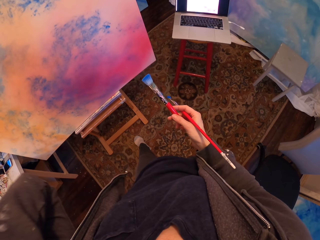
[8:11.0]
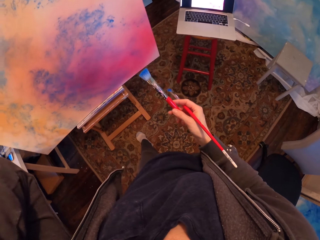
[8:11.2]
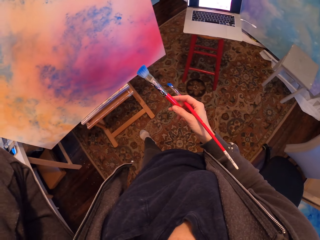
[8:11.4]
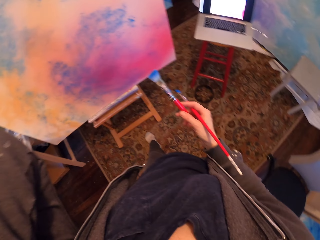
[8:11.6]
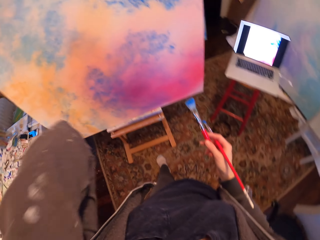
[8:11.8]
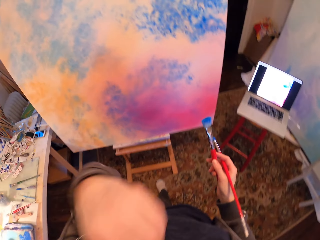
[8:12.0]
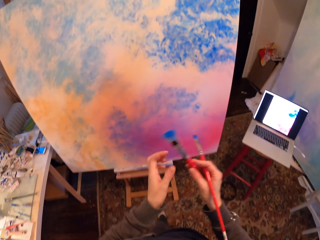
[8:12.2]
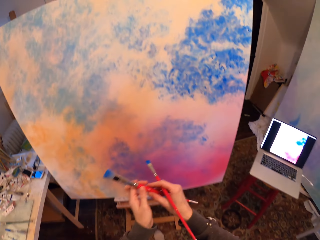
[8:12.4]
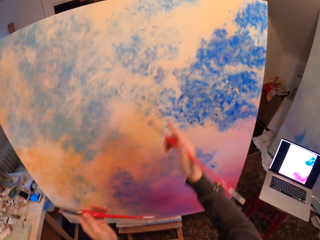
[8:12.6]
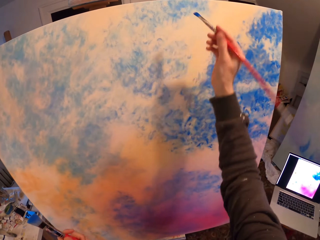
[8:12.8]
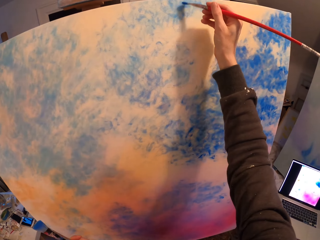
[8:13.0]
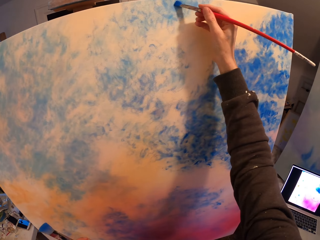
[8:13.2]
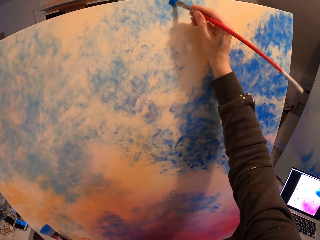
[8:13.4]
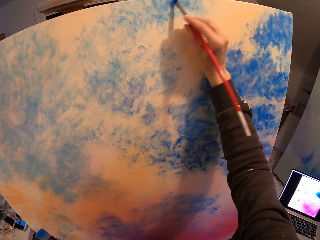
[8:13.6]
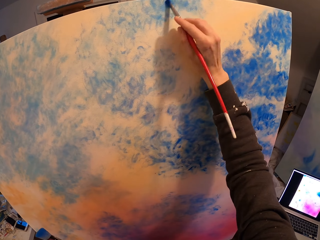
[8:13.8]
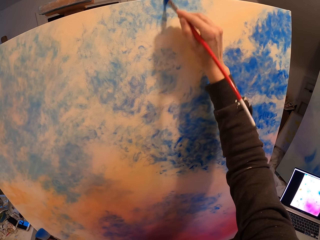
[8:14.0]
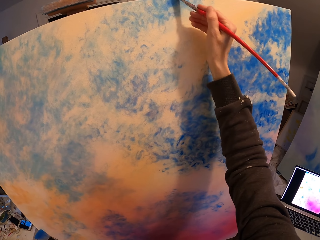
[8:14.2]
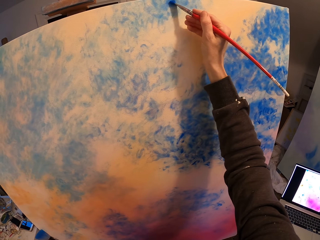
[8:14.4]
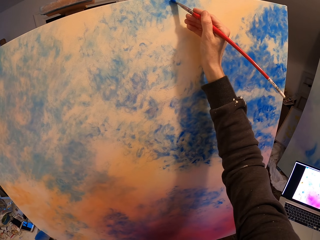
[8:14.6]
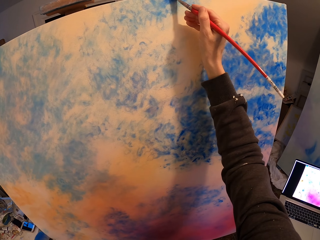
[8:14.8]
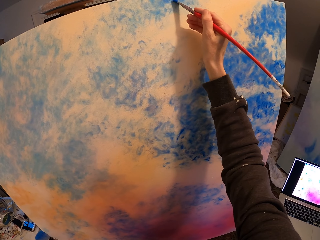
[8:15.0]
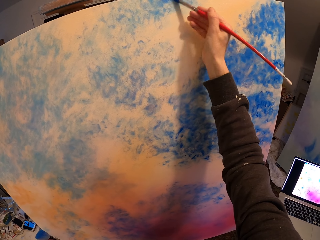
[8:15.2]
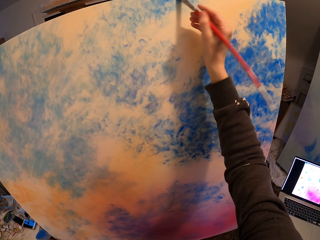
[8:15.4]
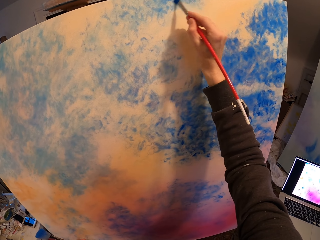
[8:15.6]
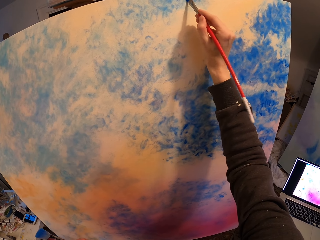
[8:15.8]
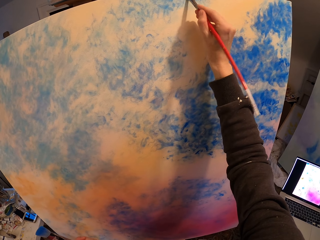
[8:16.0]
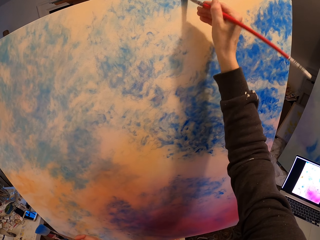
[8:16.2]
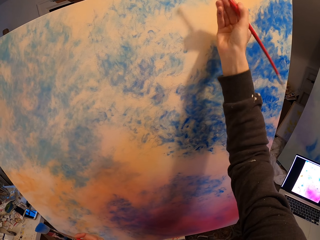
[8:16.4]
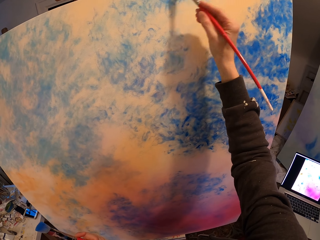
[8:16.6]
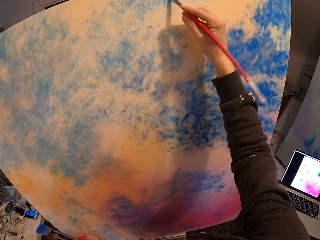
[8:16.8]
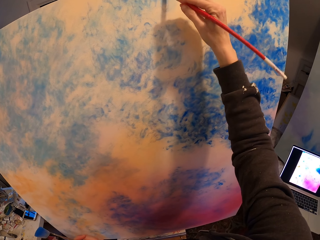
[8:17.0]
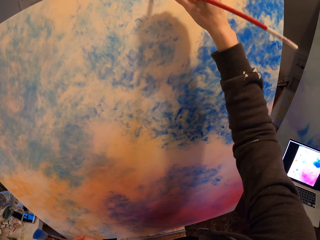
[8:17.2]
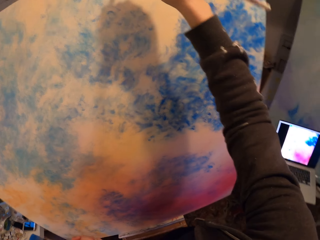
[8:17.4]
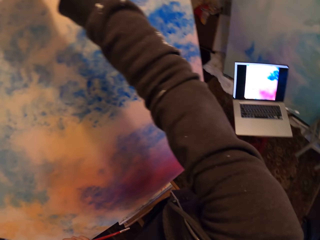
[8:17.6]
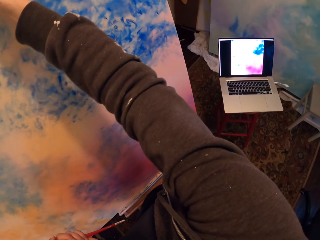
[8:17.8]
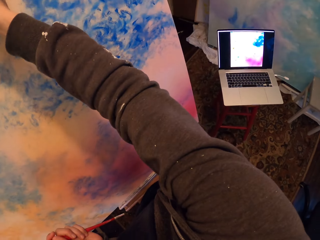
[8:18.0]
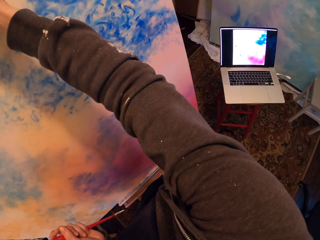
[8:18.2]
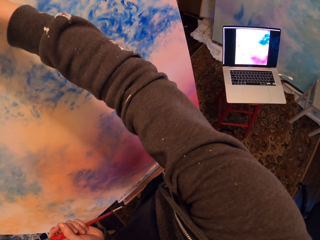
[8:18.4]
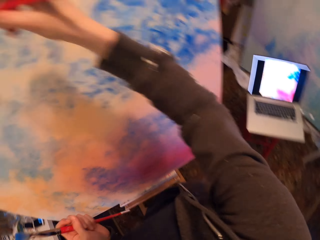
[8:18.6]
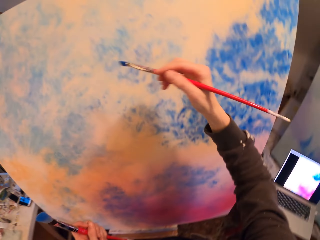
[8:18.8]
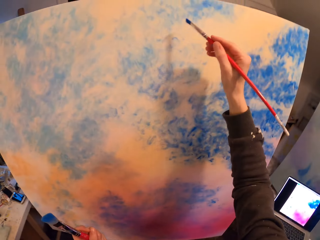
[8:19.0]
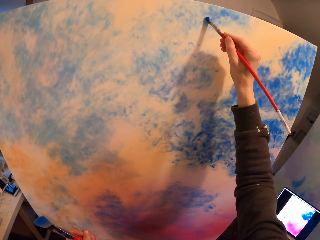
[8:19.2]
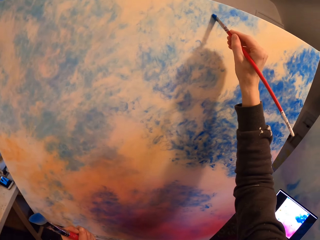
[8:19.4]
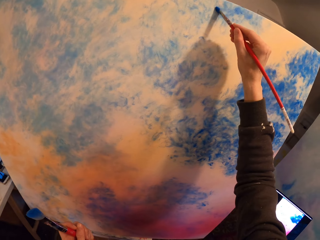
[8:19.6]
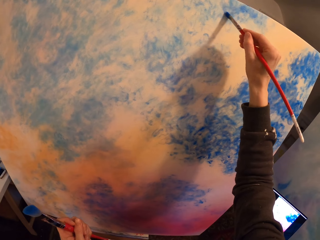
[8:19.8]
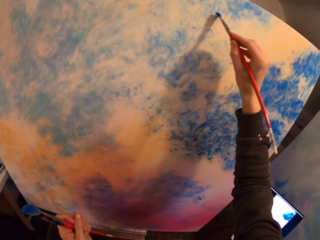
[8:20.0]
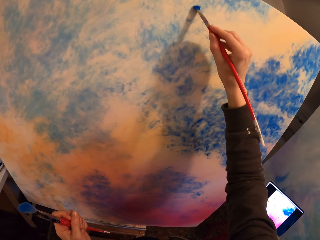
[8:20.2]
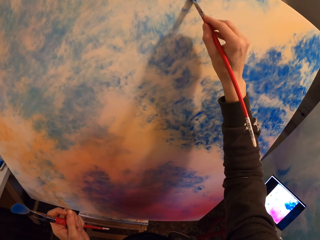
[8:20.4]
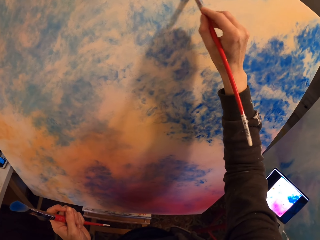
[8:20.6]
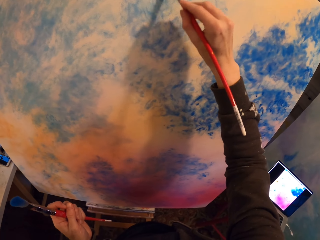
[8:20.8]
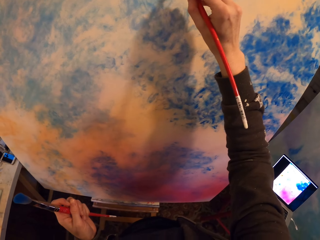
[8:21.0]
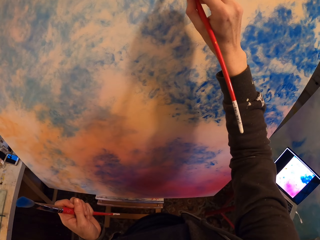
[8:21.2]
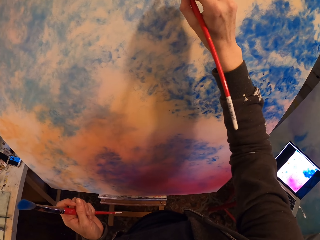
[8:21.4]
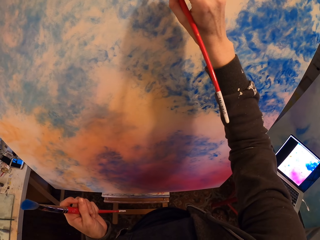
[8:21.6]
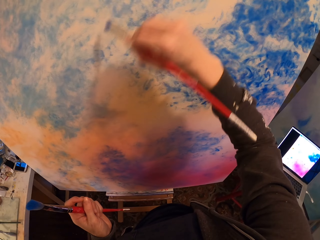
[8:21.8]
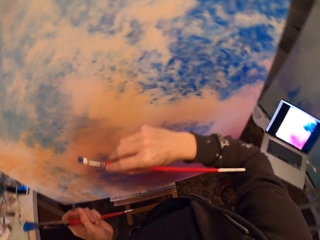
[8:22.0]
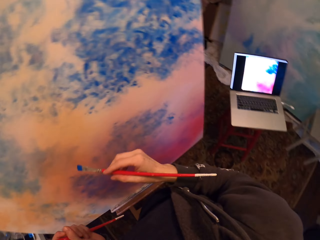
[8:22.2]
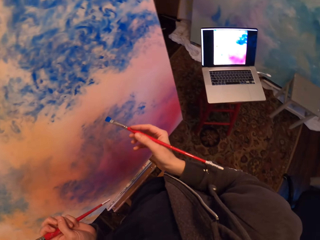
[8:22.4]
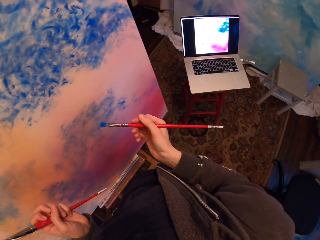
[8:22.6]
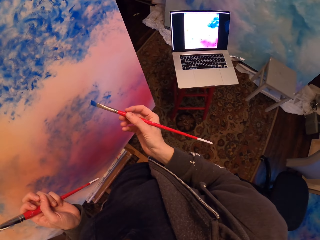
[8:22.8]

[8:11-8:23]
The camera wearer shifts the paintbrush in the left hand to the right hand. They paint on the painting board.

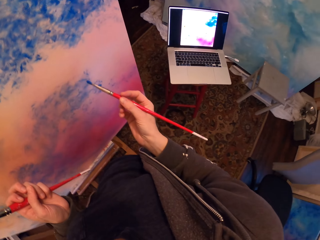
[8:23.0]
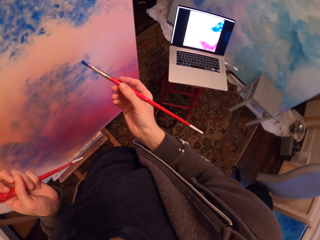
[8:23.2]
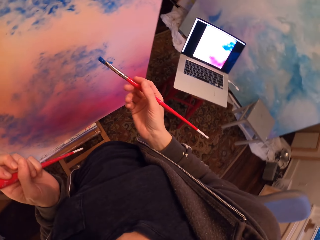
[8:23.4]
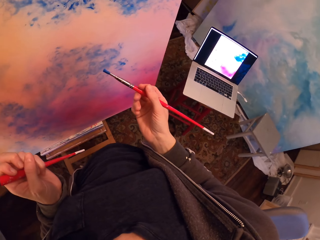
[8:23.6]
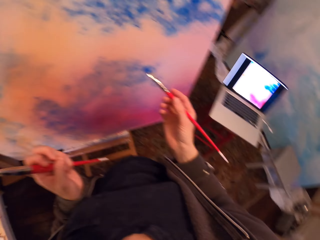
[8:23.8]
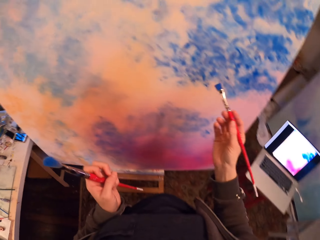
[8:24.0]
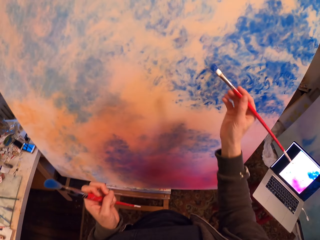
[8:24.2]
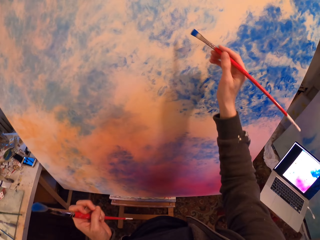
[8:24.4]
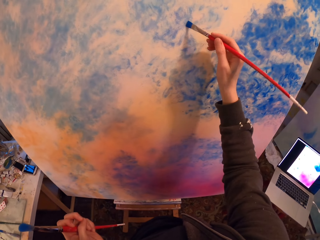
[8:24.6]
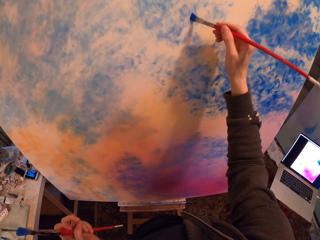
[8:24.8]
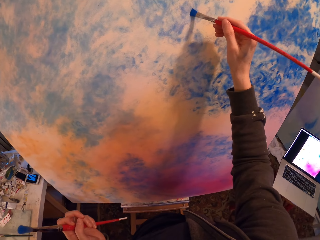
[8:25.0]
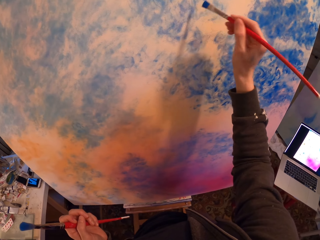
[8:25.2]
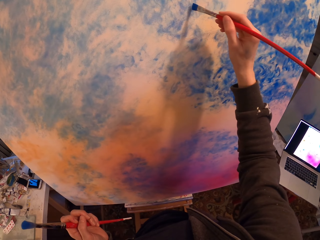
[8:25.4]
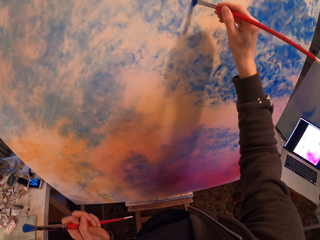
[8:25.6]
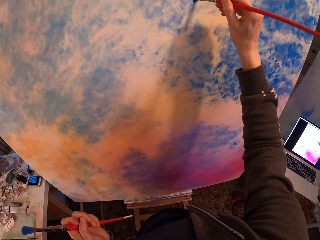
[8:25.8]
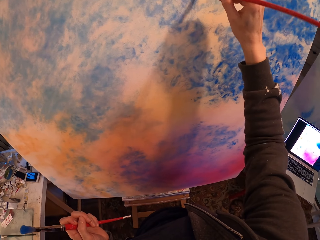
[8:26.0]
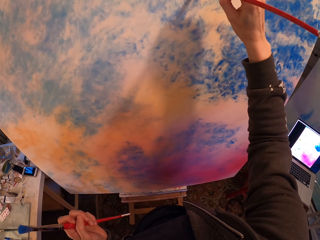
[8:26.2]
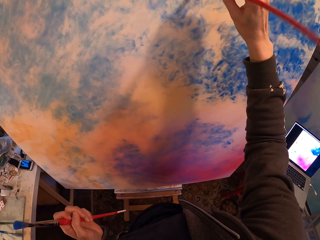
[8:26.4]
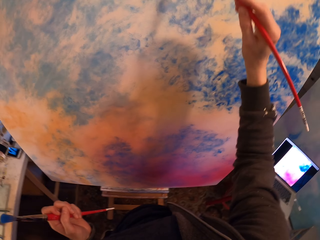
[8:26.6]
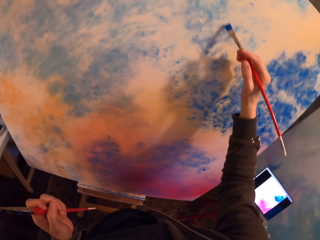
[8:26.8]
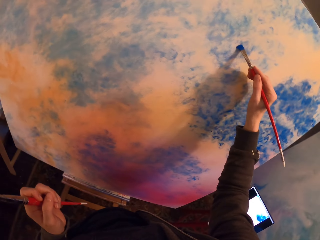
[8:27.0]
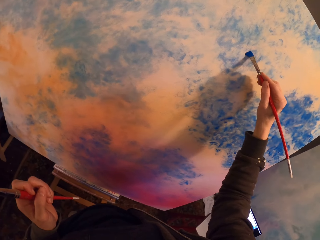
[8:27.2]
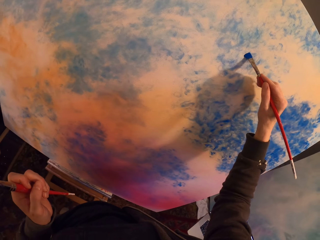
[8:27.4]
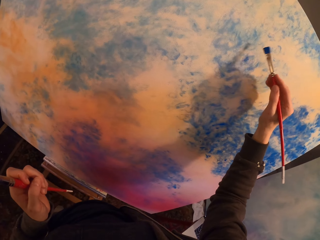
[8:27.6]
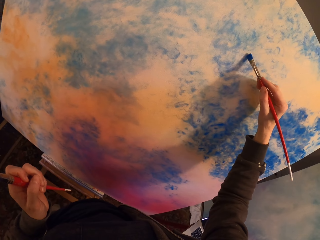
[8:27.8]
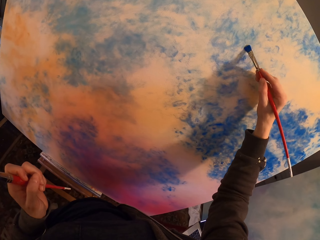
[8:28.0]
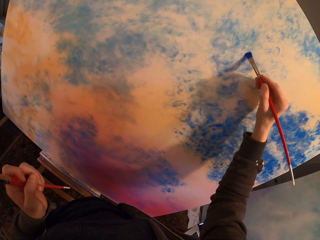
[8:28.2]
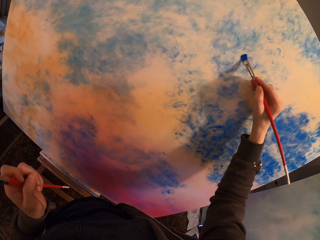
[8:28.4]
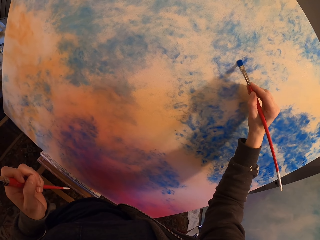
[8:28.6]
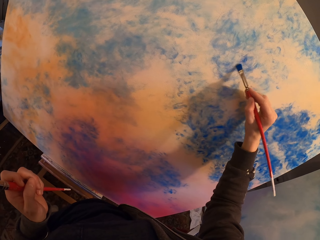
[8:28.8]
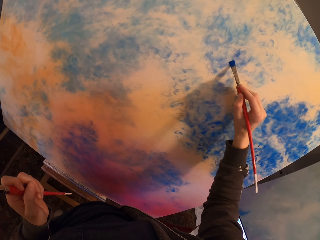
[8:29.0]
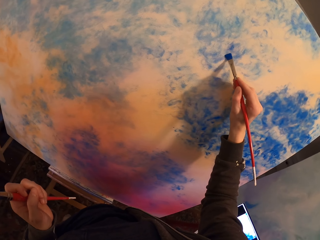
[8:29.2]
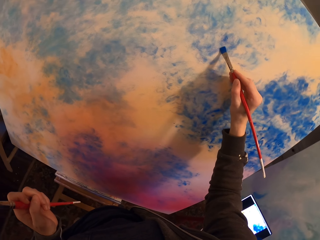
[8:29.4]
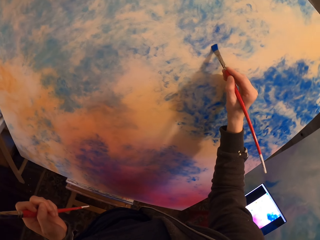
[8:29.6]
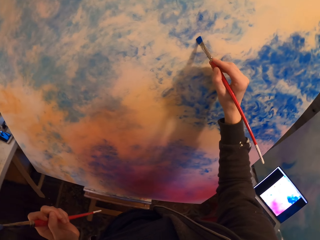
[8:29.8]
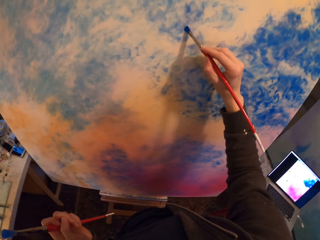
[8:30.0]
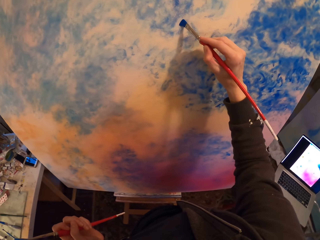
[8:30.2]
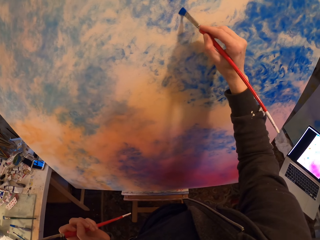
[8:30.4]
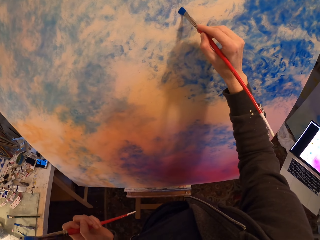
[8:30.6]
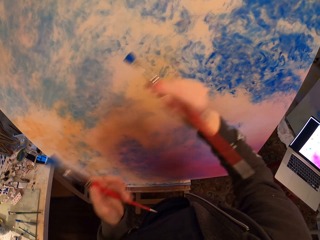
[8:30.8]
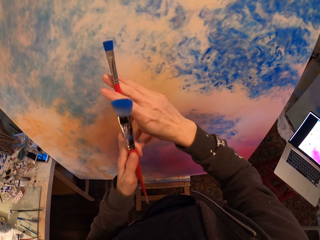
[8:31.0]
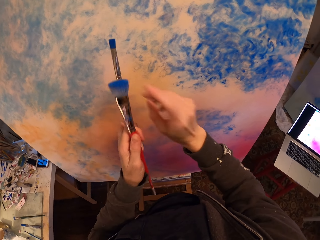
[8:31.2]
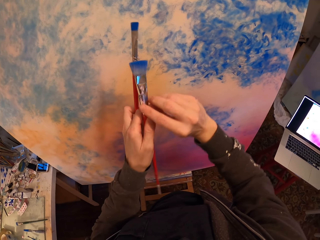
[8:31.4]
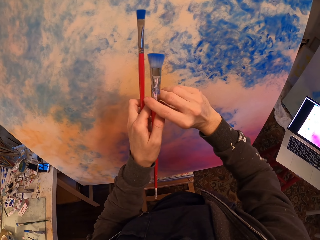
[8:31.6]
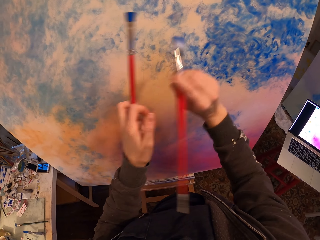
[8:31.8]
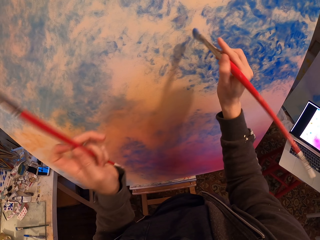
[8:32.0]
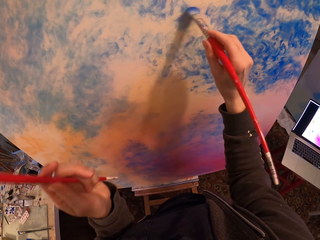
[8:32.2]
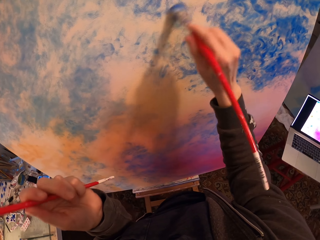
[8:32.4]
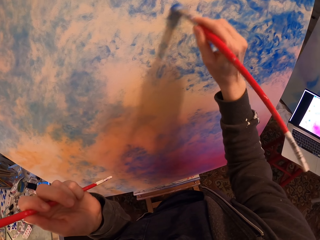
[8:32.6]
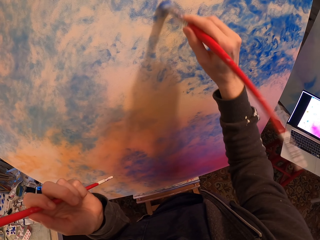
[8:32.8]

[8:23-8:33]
The camera wearer shifts the paintbrushes in the hands. He picks the paintbrush from his left hand. He paints on the painting board.
